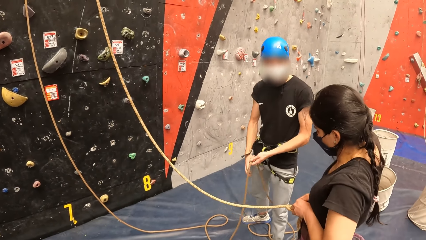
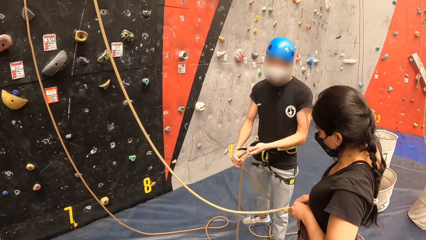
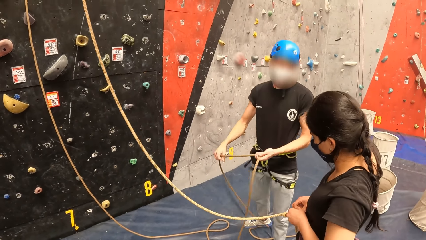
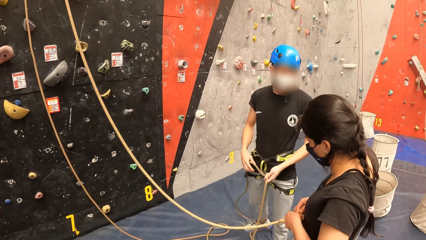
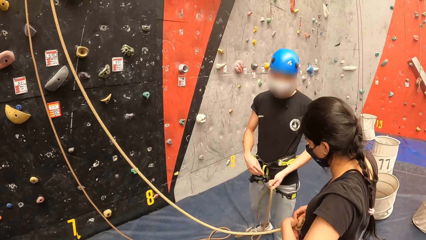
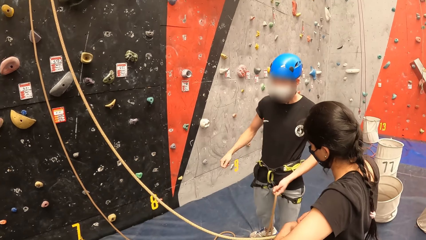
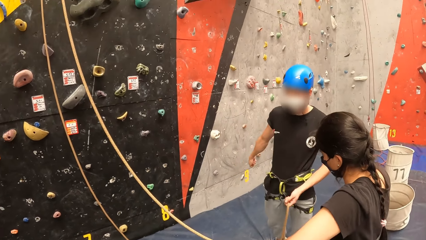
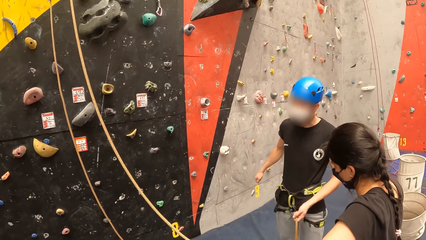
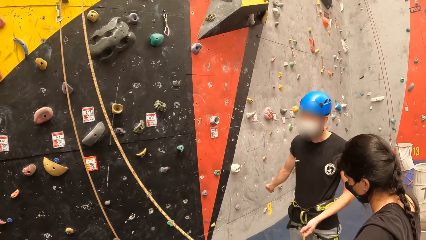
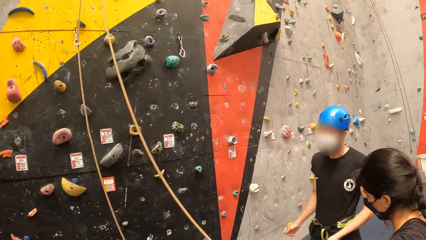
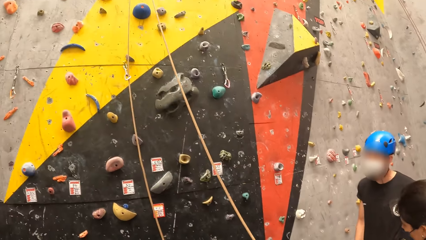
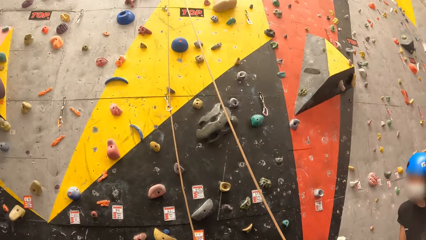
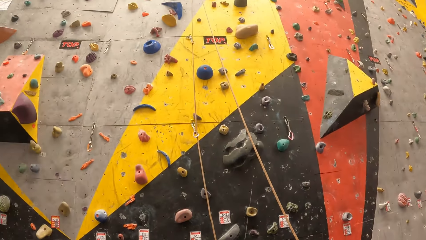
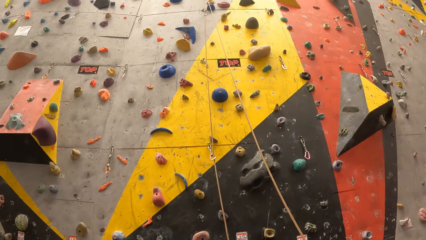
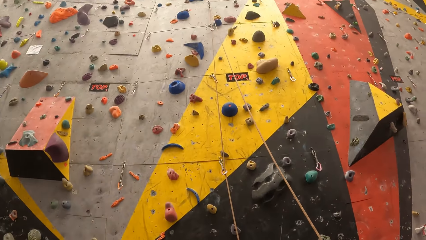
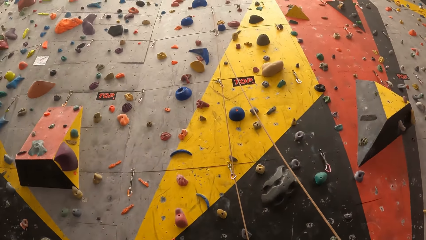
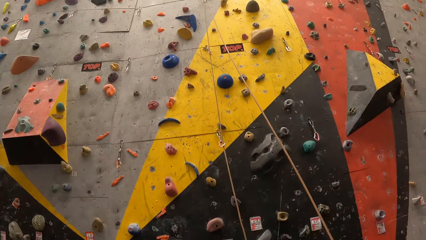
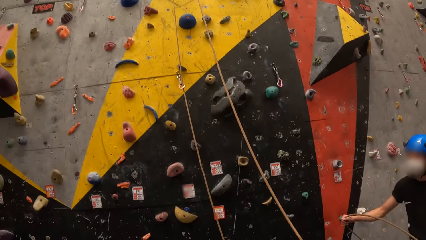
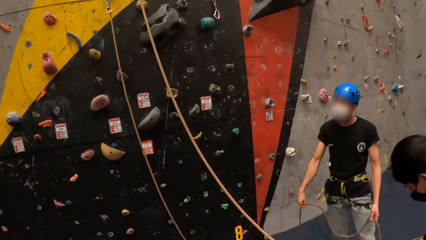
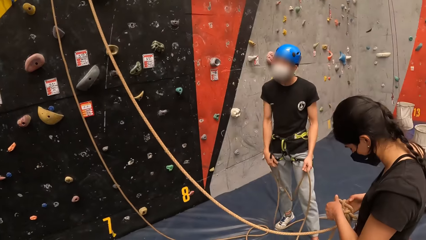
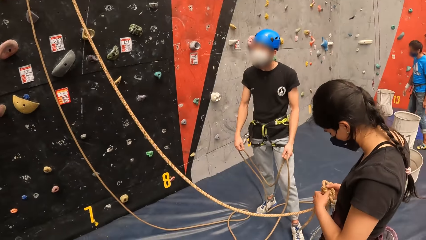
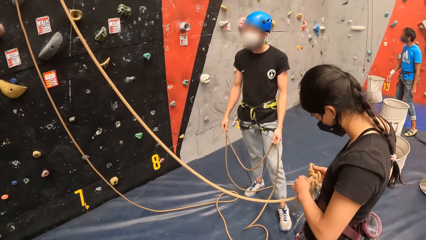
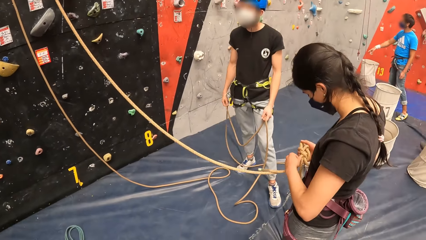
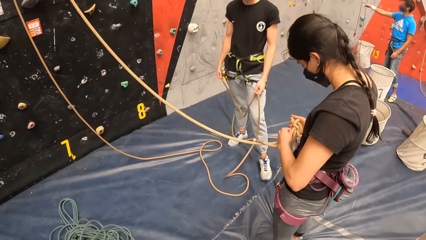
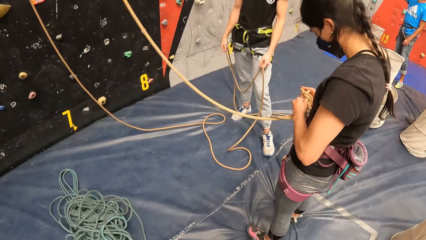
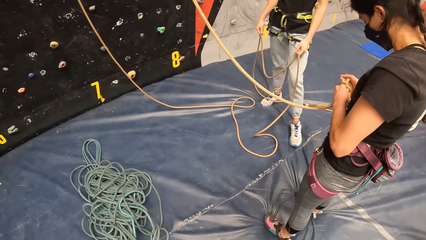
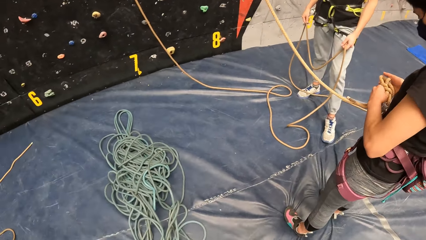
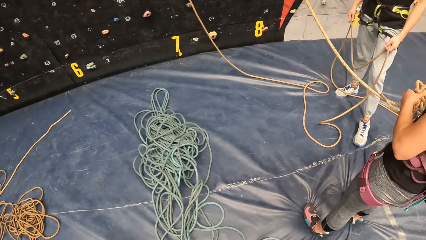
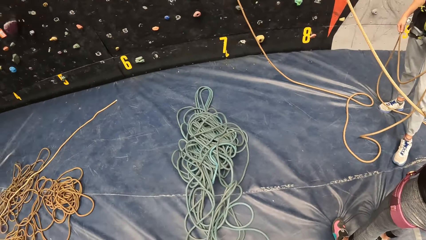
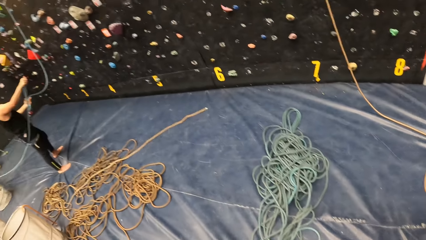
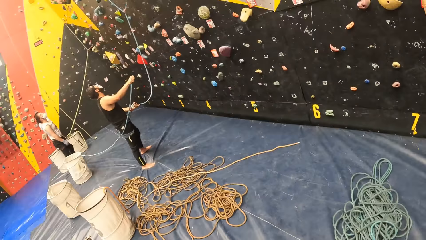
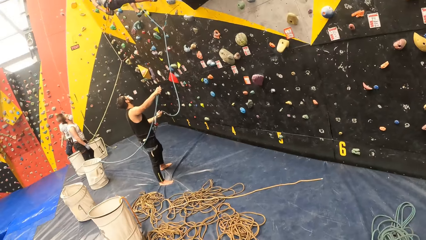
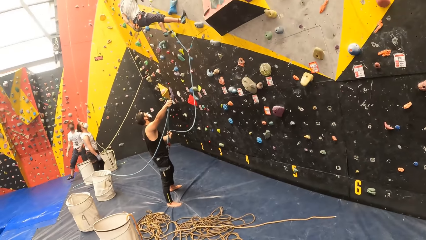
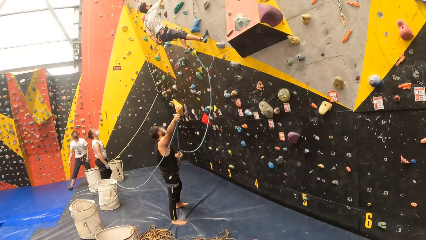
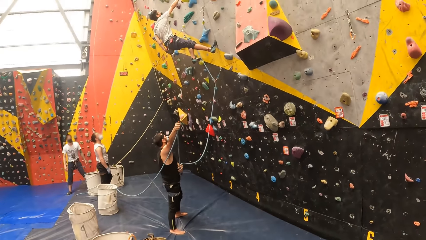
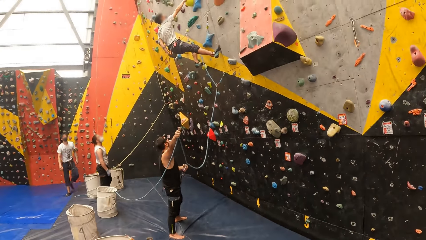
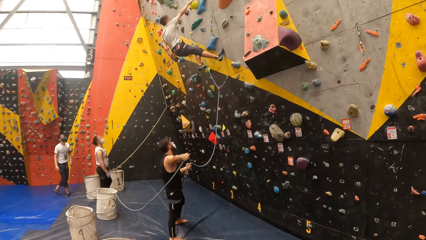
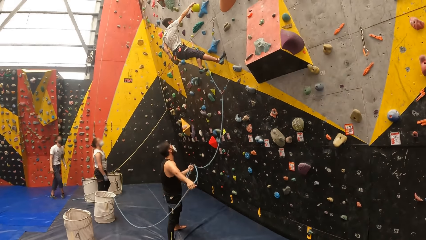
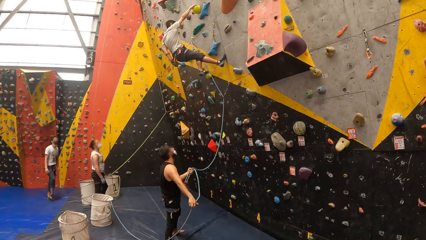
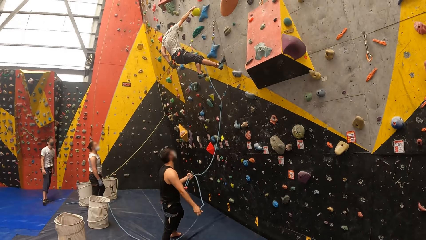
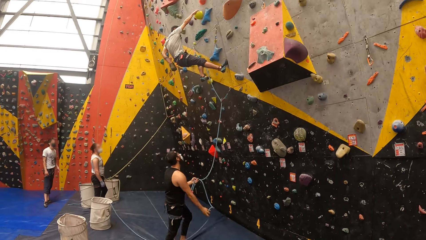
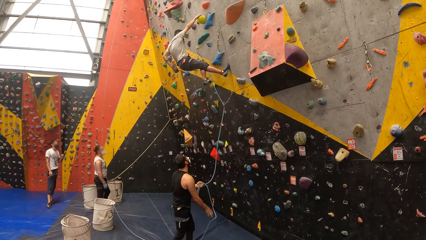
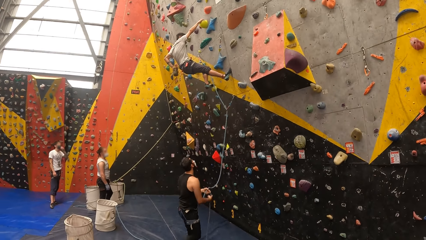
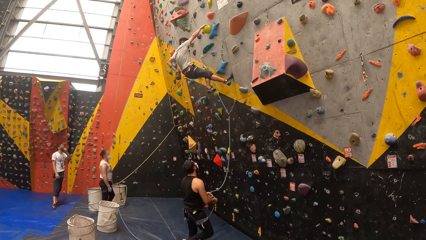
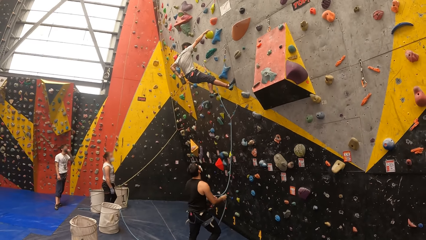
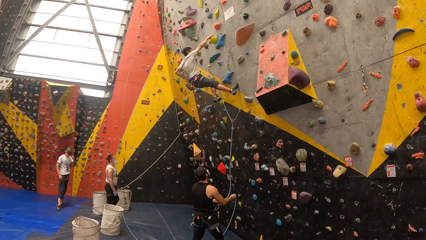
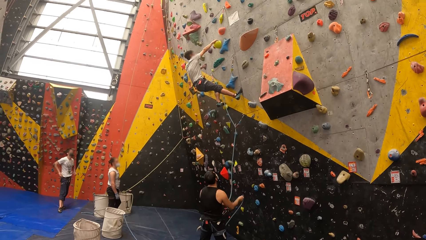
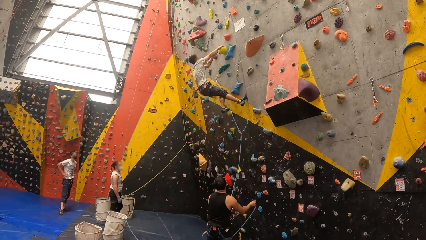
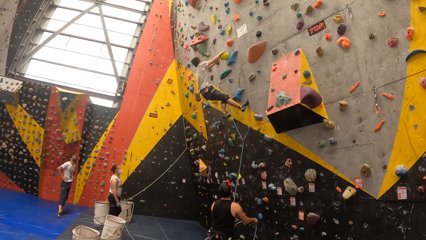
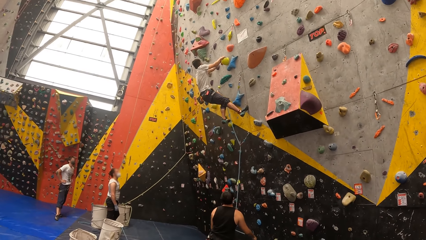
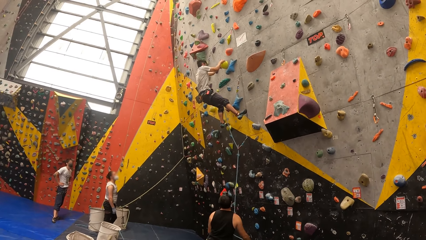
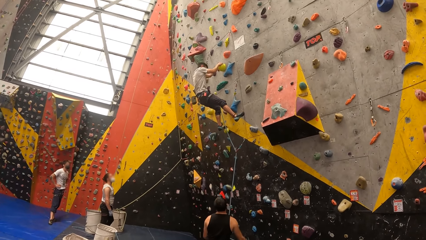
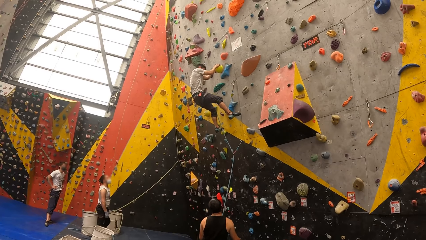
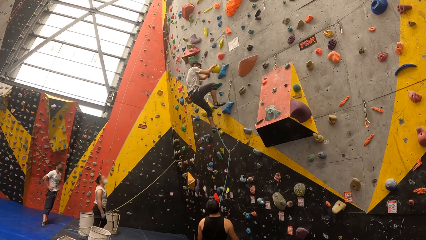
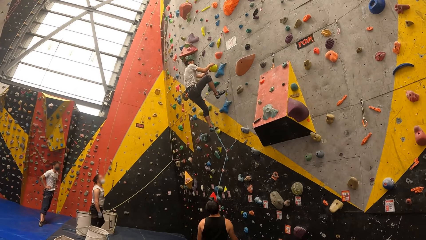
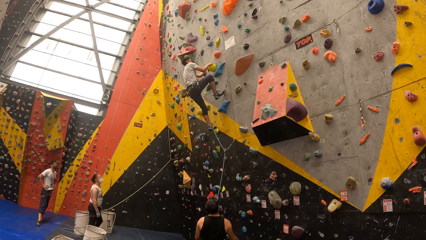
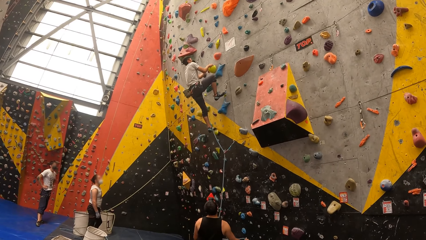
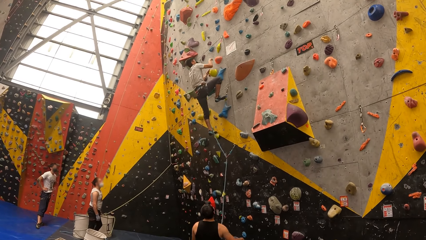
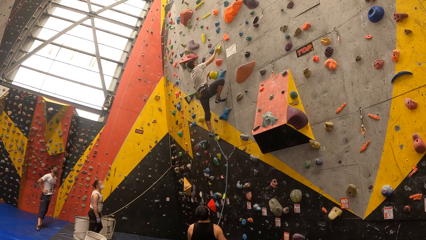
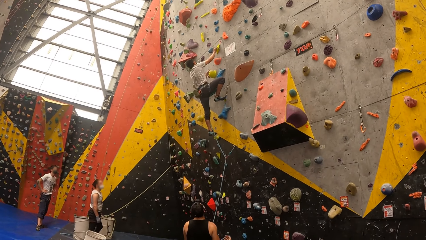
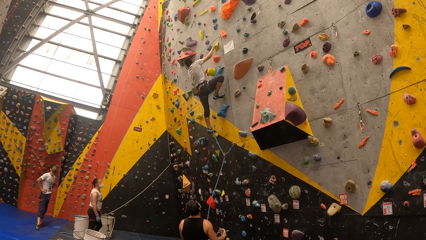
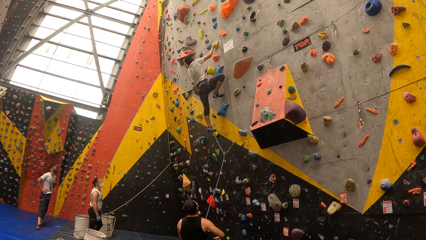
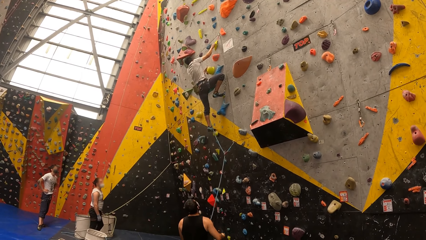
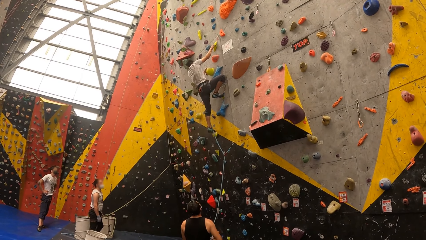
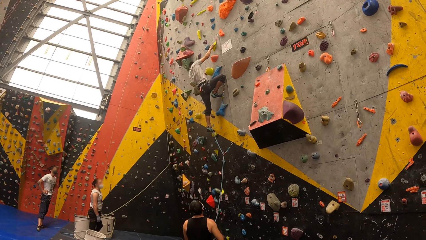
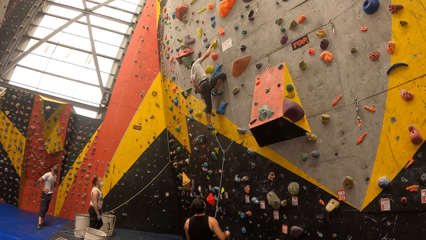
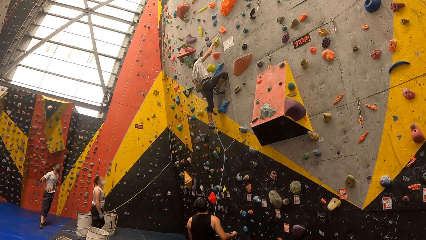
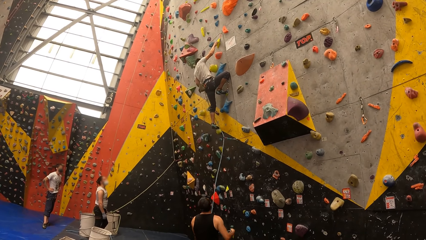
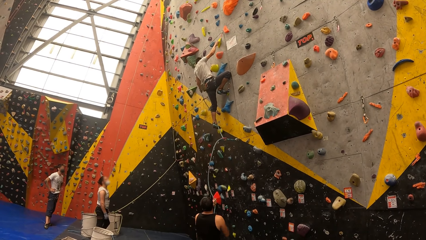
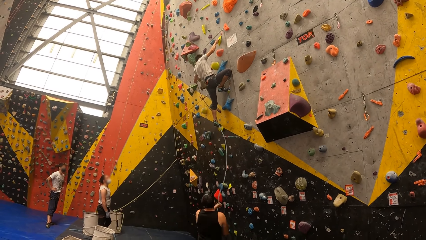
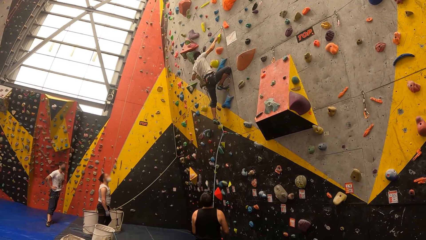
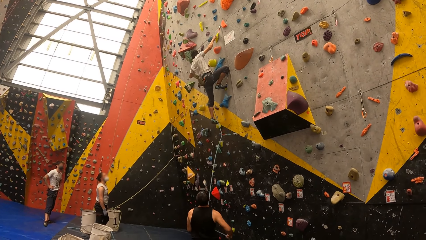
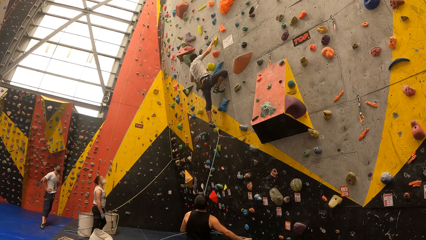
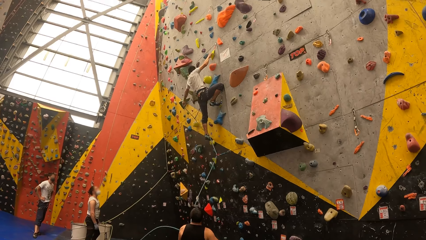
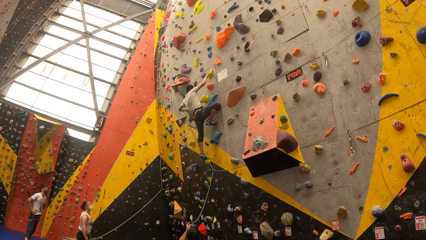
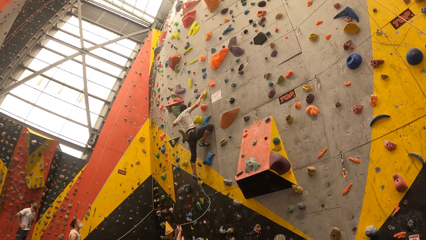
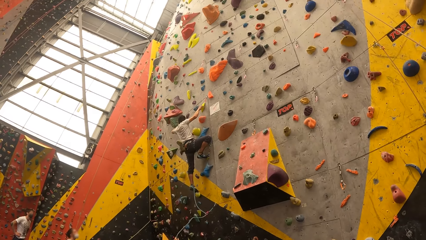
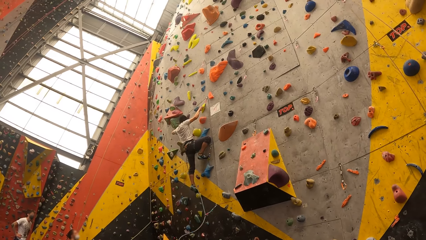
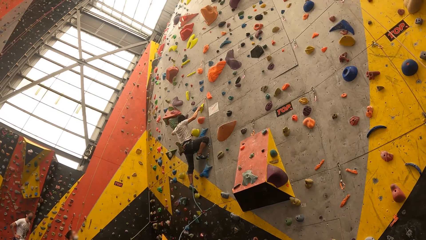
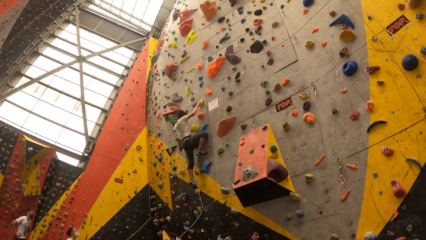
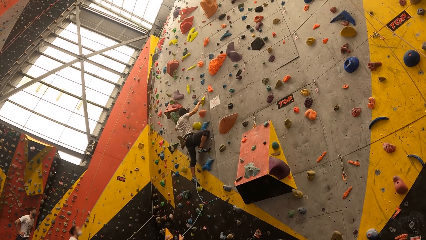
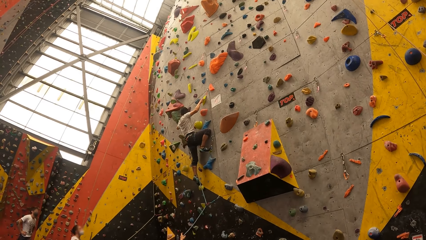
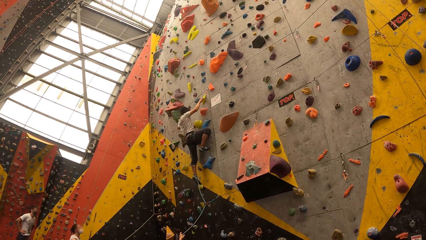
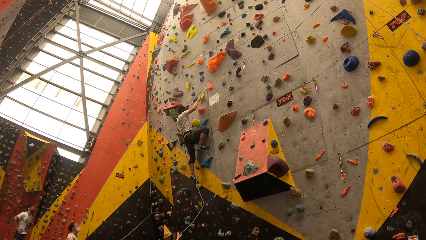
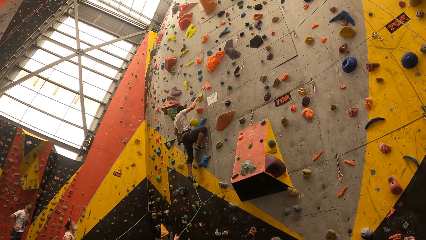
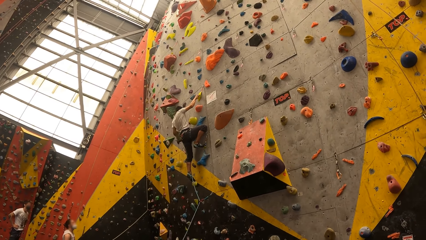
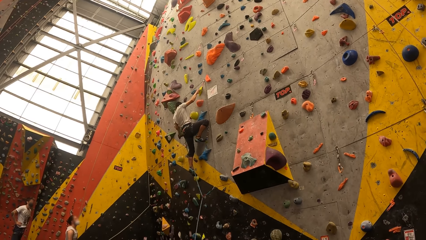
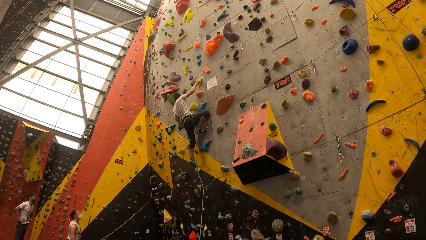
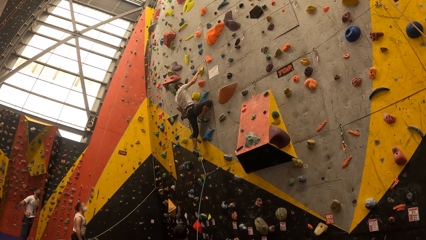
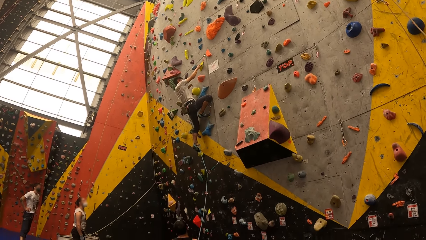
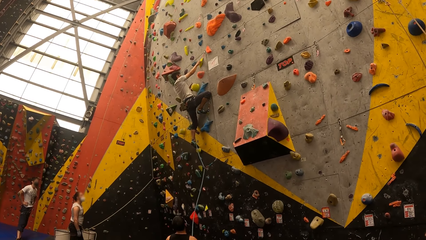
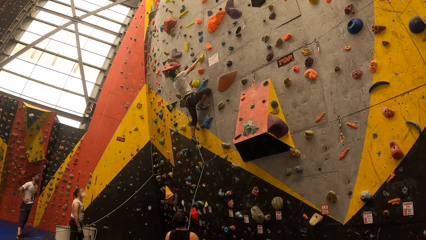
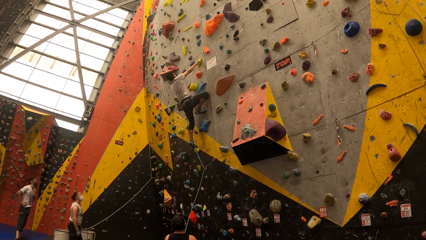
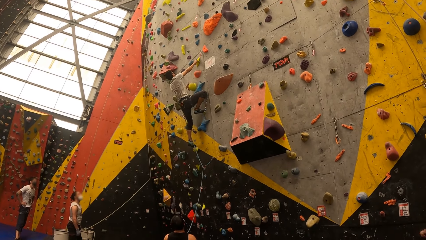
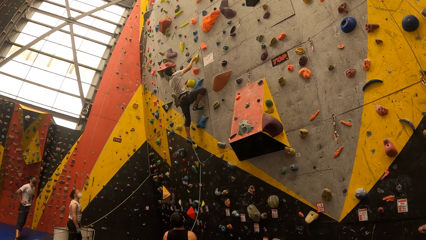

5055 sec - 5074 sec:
The camera wearer looks up the wall. They look around the room. They look at a person. They look at another person. The other person climbs the wall. The first person holds the rope.
